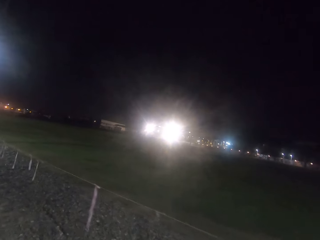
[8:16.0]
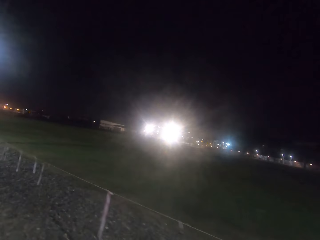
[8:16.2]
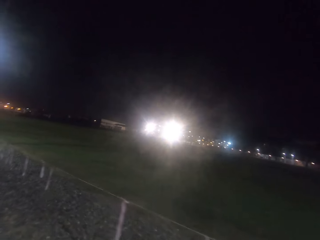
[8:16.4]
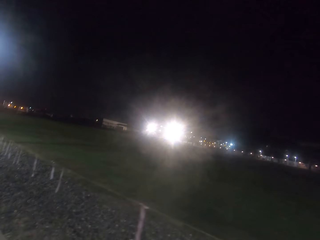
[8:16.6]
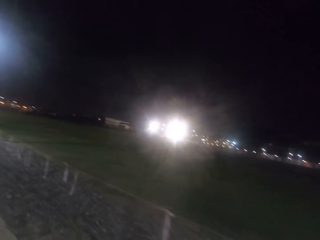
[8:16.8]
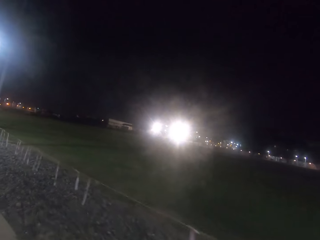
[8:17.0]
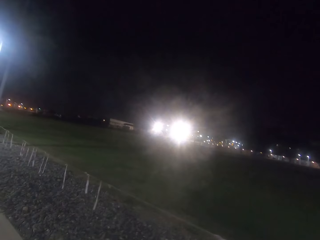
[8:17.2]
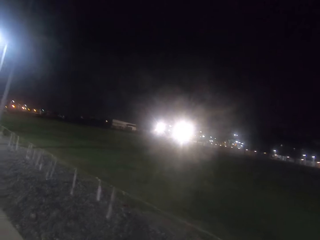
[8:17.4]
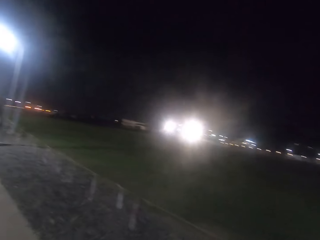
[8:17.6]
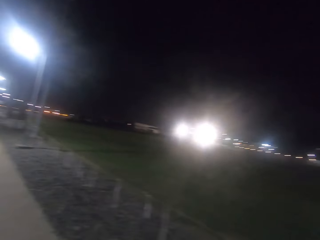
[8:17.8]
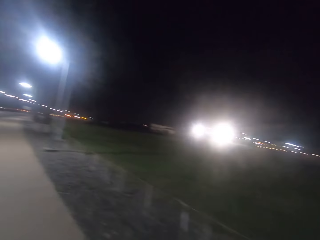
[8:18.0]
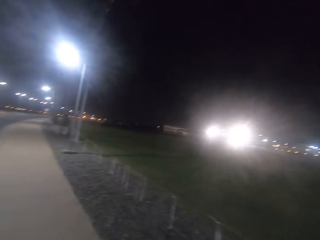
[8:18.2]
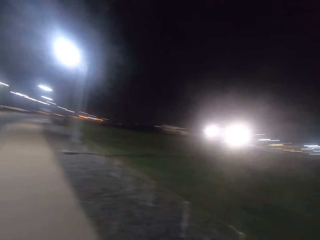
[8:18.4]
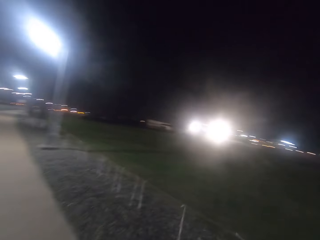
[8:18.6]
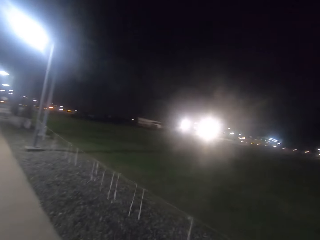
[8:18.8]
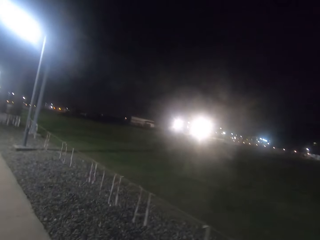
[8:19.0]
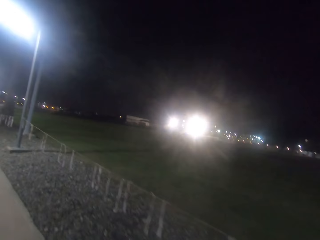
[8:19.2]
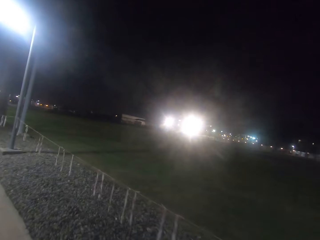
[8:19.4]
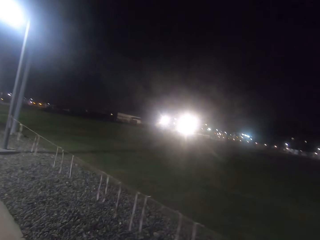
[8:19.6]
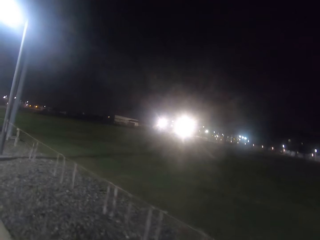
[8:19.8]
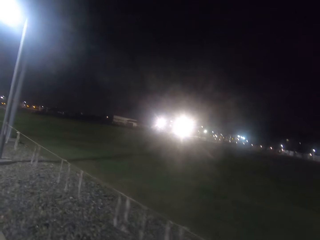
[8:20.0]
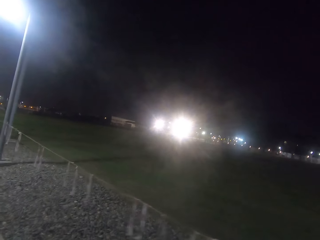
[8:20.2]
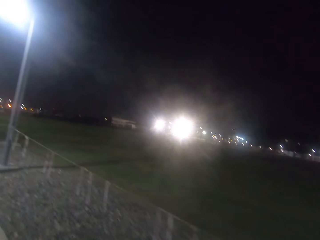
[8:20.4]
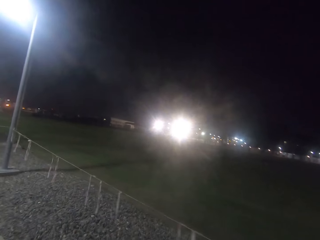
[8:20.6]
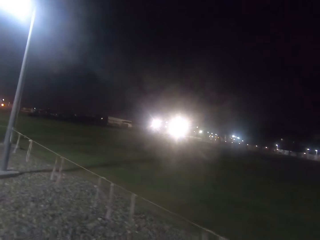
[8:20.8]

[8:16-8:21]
The camera wearer walks on the pathway.

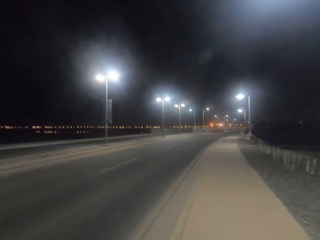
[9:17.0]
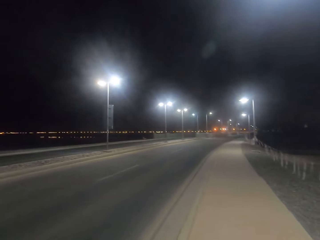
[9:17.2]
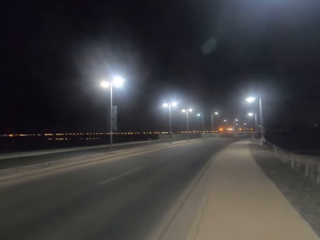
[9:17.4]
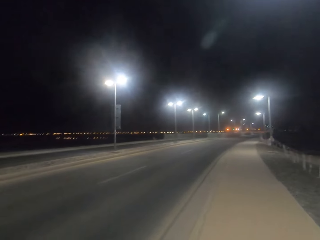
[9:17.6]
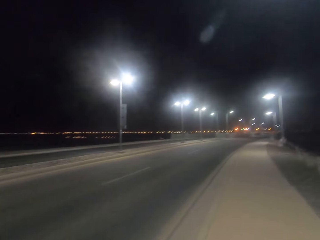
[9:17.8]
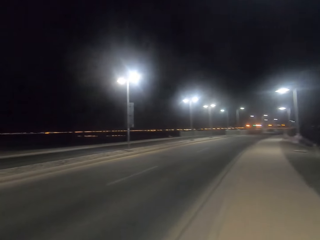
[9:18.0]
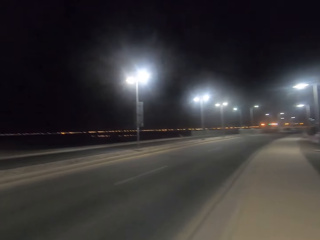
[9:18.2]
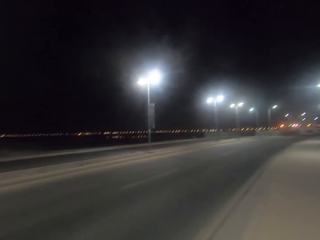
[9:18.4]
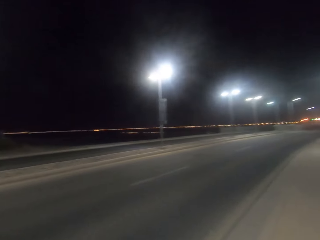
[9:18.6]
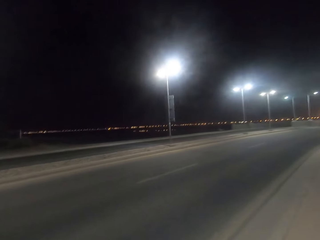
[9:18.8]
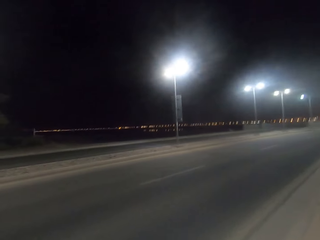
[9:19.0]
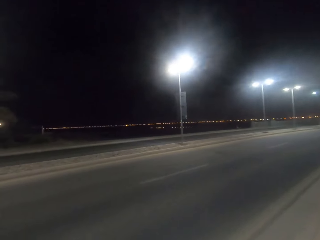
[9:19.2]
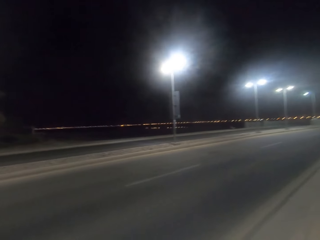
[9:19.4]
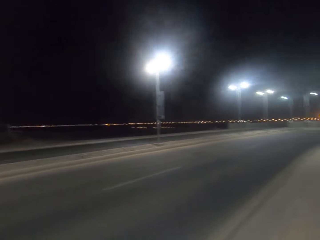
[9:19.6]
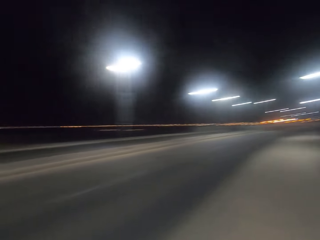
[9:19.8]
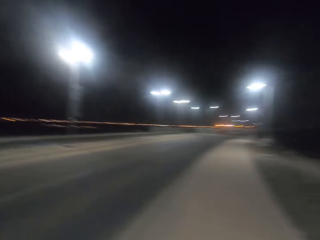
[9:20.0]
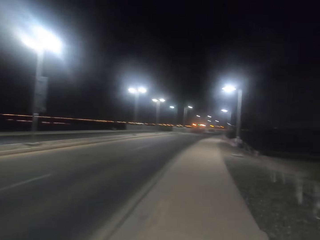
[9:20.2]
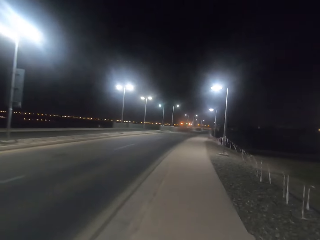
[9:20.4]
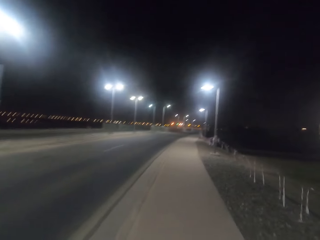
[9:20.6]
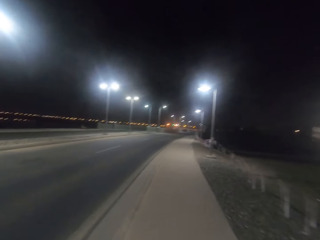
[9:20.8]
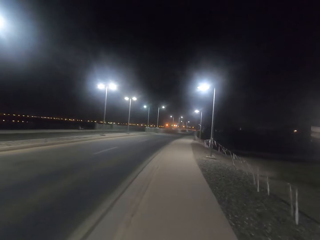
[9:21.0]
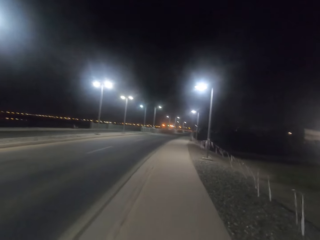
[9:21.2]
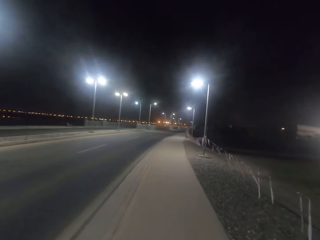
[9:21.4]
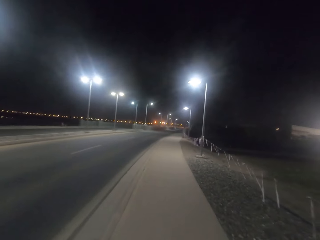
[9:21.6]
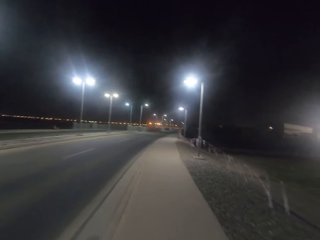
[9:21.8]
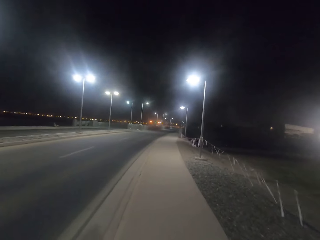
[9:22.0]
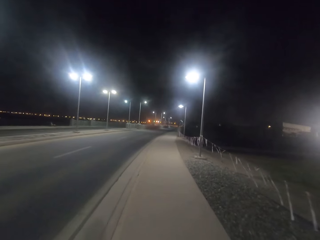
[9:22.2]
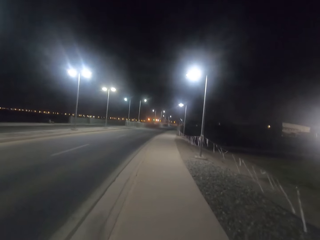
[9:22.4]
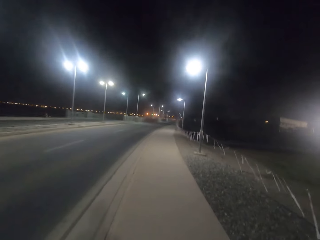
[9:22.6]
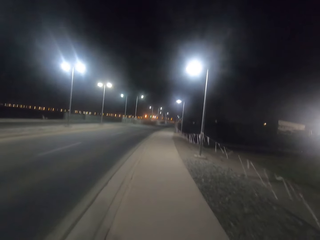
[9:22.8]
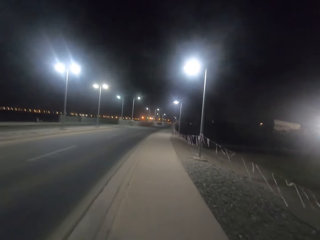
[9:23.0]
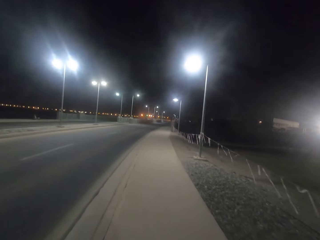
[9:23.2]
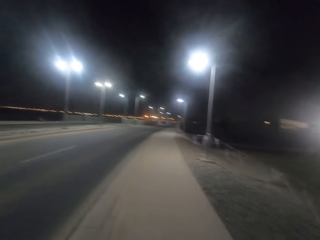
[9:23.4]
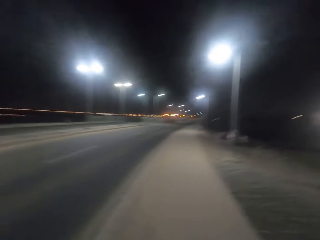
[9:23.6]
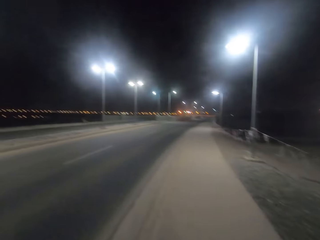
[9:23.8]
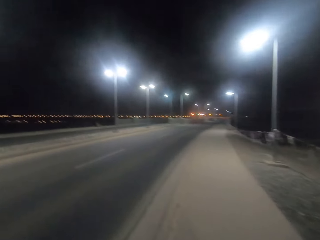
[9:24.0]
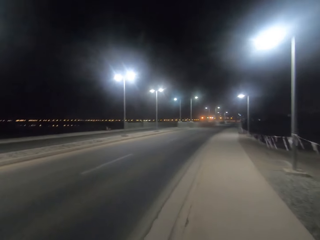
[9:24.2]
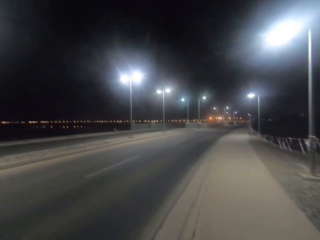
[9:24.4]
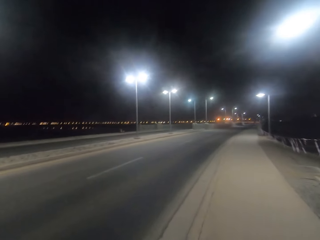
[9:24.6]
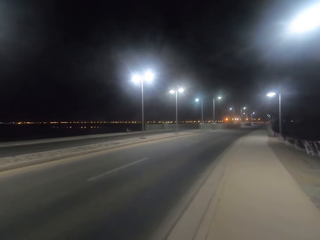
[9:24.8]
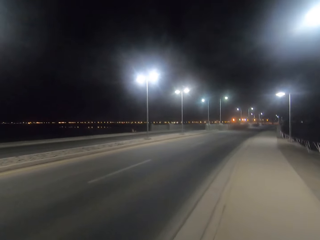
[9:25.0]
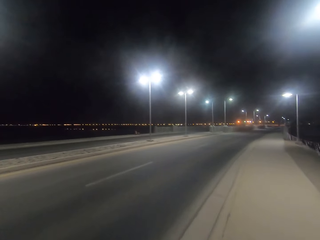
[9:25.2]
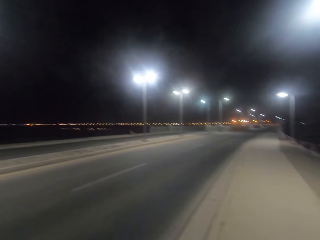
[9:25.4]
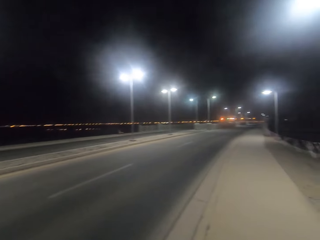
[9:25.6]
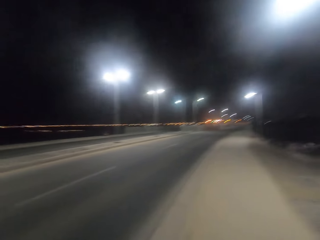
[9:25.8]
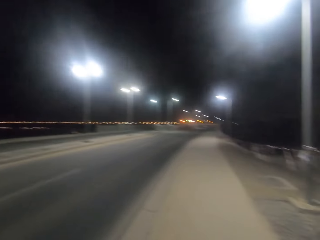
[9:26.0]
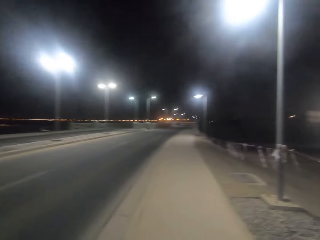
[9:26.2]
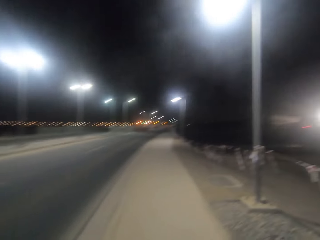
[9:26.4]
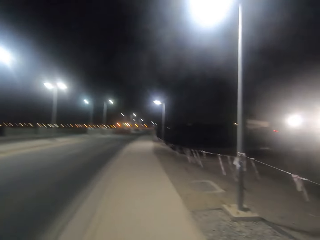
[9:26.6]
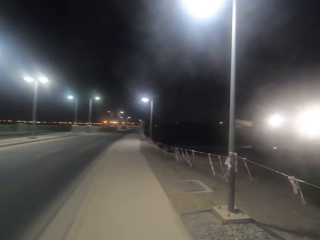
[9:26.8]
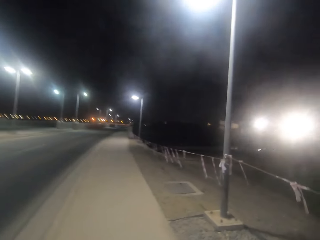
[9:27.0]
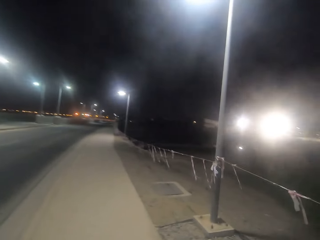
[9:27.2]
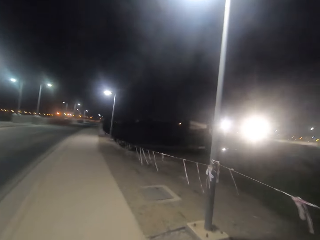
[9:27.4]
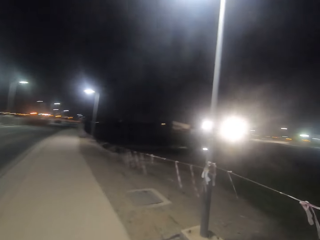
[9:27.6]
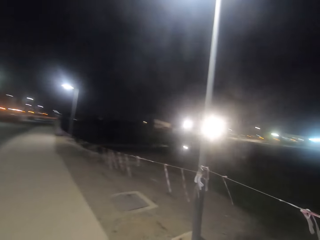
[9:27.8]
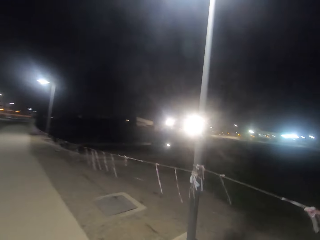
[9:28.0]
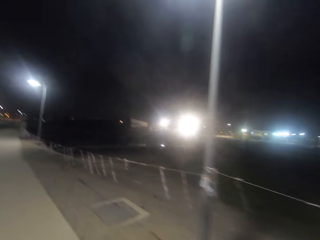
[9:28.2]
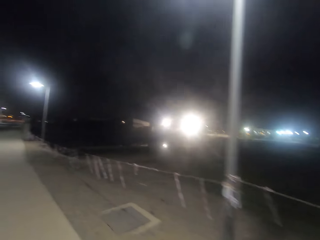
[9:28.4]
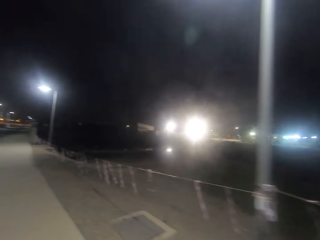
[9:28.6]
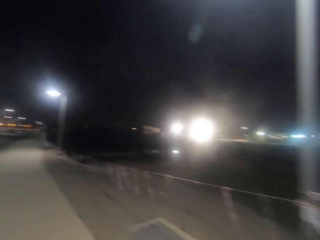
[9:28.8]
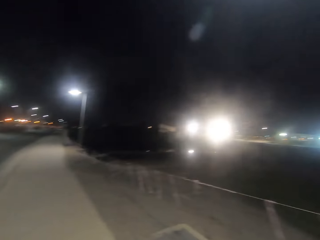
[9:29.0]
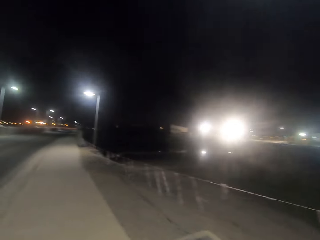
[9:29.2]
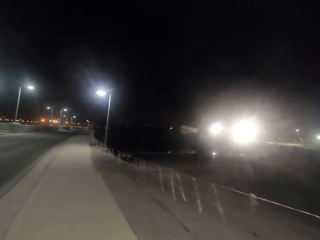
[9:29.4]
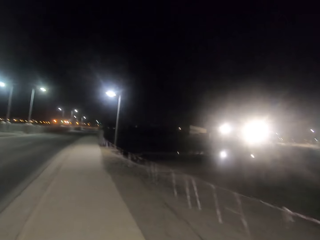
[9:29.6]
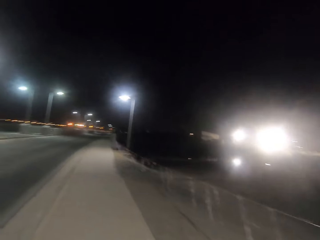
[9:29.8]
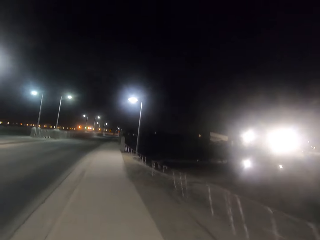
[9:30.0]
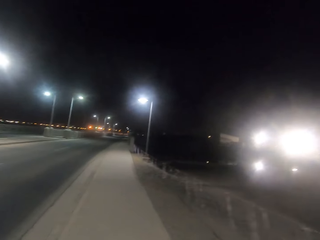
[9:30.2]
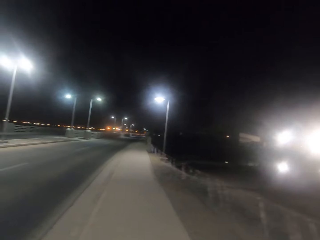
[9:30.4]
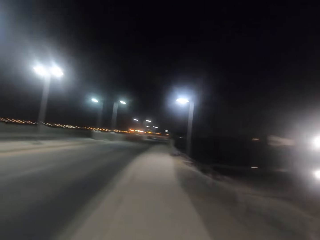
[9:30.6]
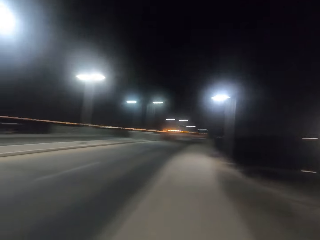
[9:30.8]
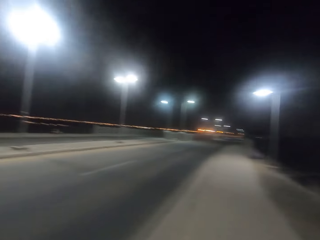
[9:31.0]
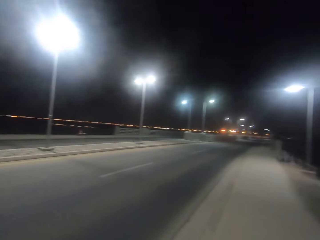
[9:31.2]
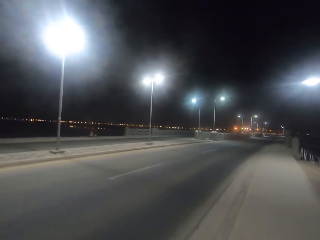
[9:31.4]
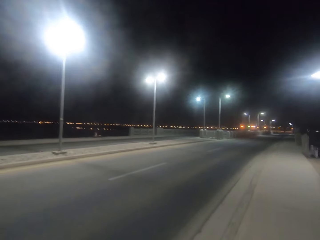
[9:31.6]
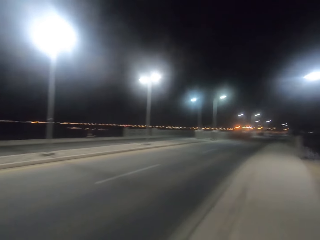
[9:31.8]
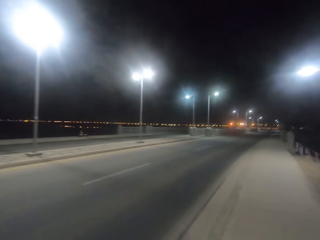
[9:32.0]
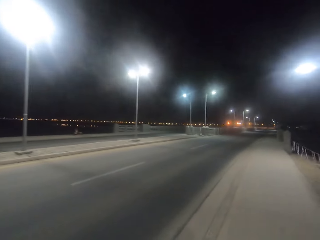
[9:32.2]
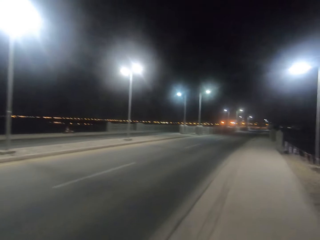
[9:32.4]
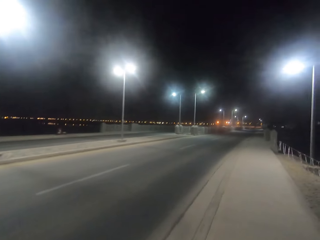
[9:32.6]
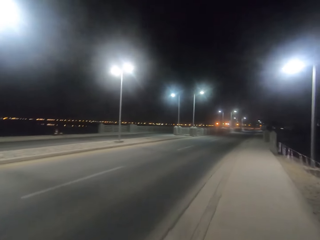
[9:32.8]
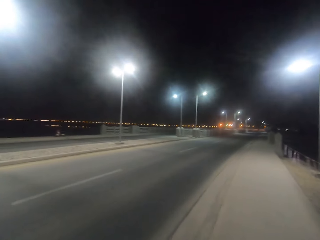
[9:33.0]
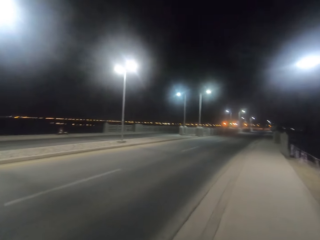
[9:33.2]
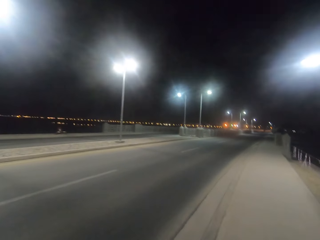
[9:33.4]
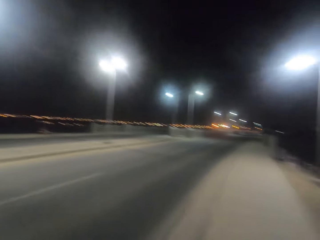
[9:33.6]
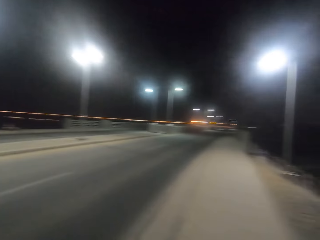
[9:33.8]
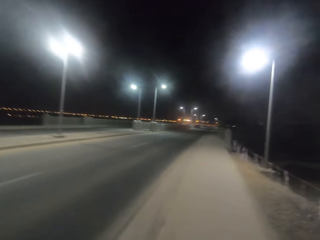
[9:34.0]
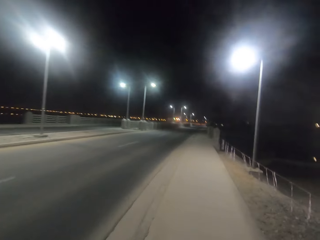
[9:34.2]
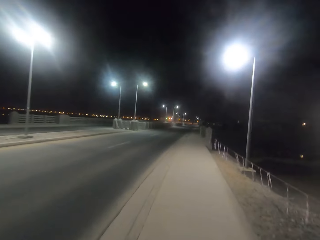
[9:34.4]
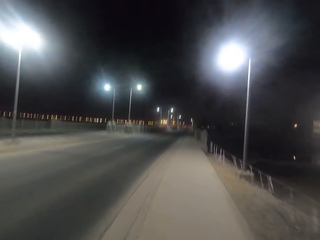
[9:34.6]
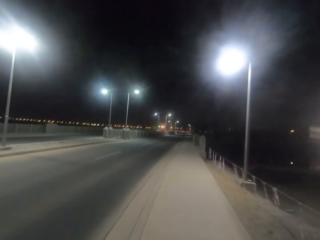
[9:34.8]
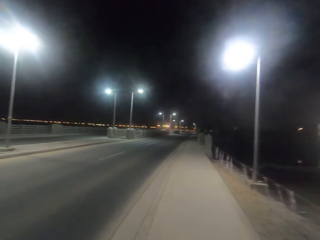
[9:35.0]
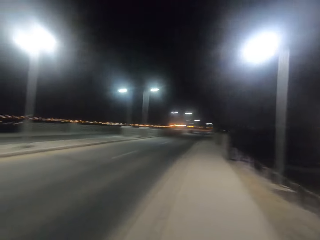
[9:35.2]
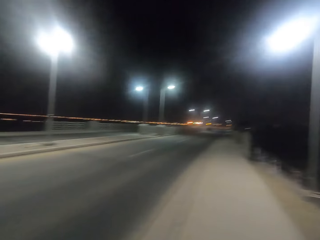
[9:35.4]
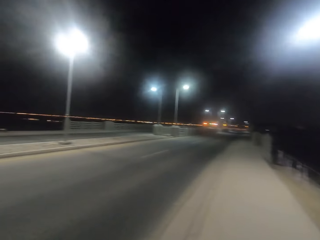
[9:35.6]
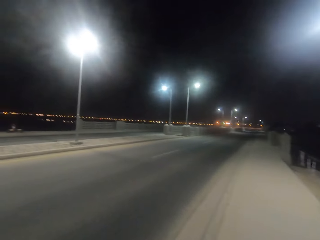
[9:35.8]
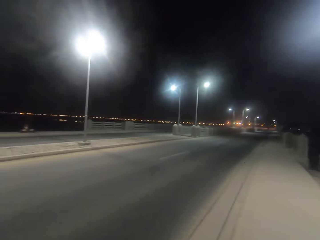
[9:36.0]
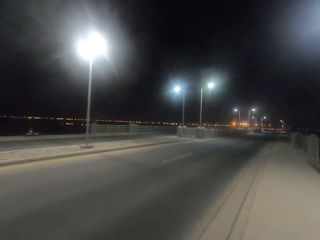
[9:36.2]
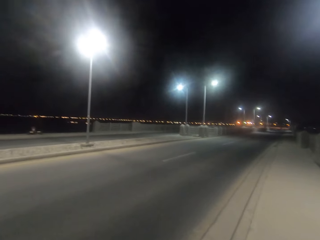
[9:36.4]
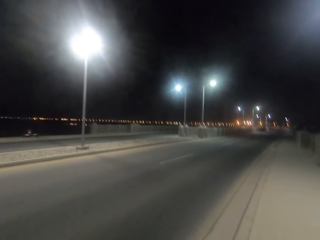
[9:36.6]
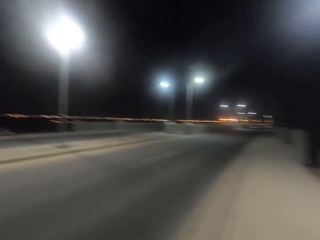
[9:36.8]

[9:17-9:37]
The camera wearer walks along the road. They look around the road. They walk along the road.
